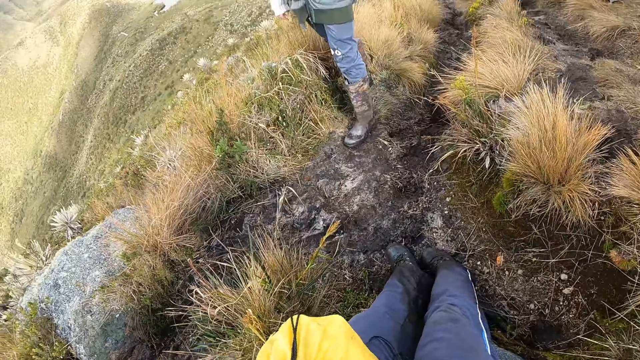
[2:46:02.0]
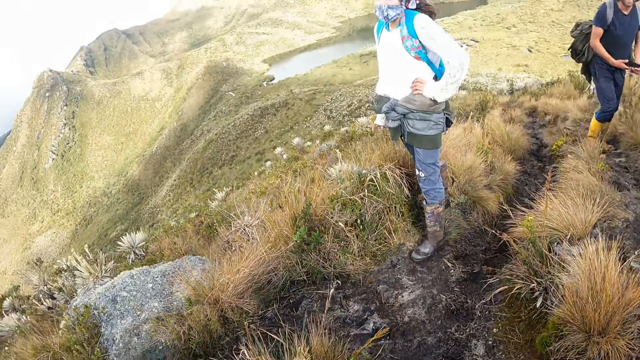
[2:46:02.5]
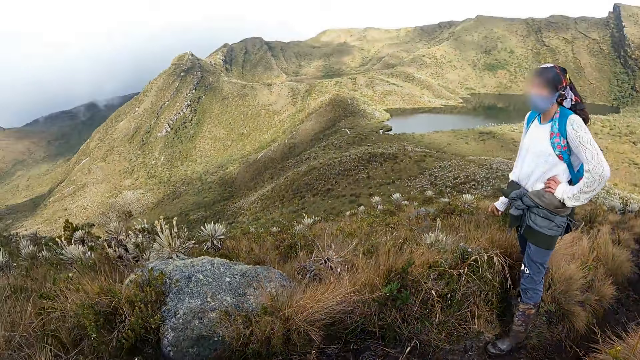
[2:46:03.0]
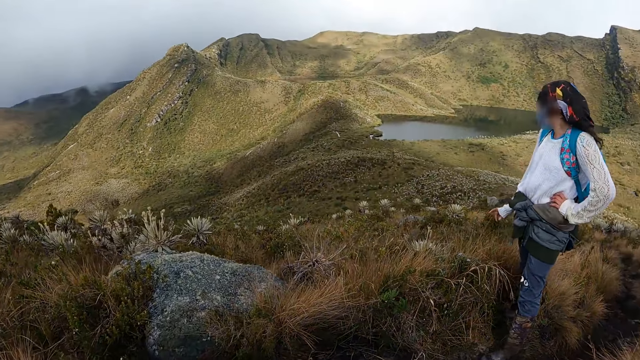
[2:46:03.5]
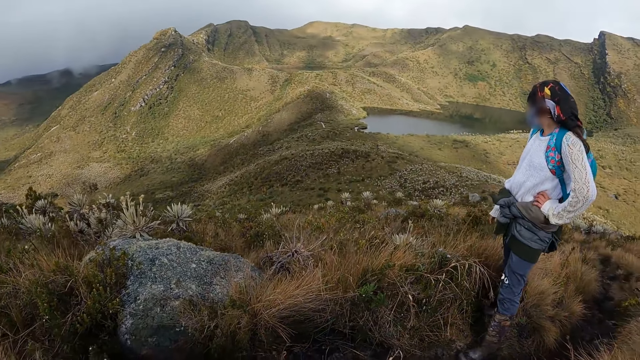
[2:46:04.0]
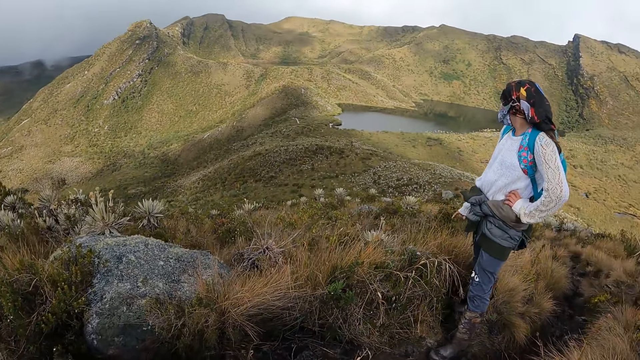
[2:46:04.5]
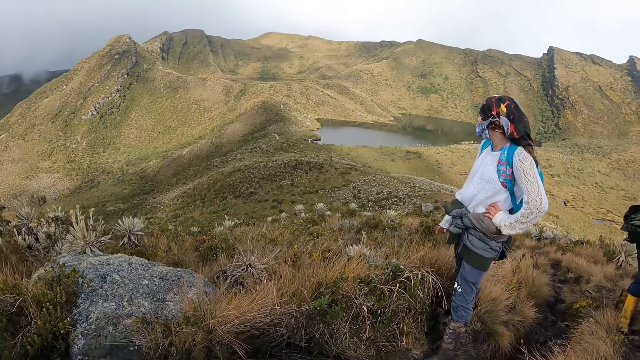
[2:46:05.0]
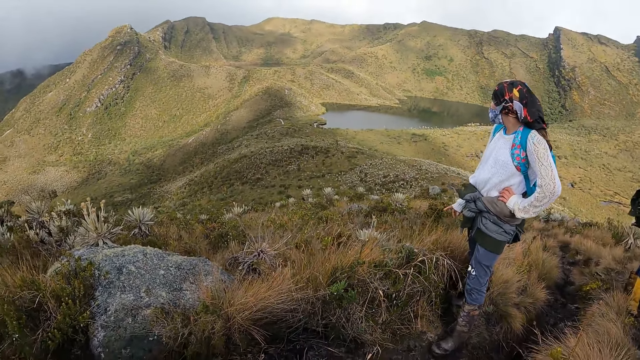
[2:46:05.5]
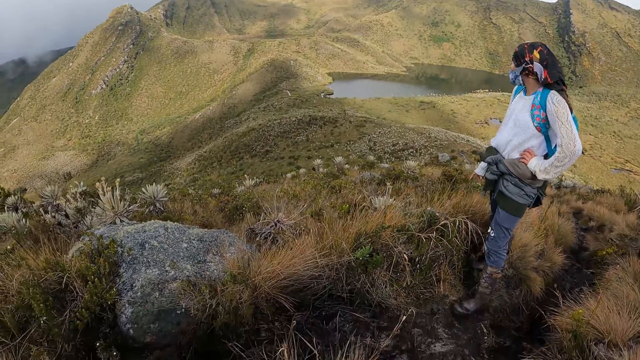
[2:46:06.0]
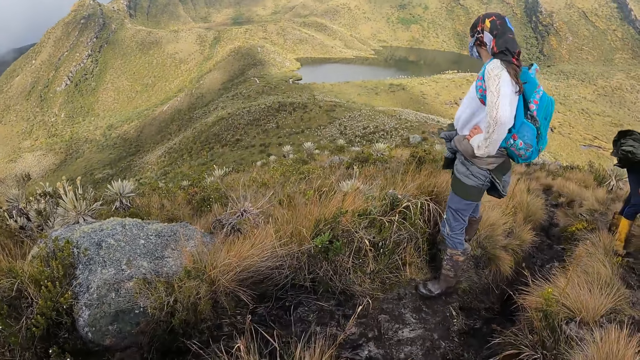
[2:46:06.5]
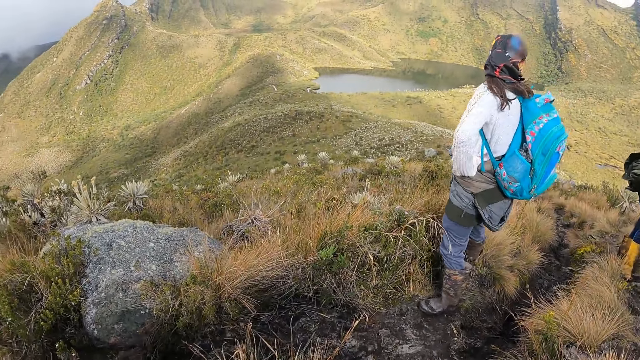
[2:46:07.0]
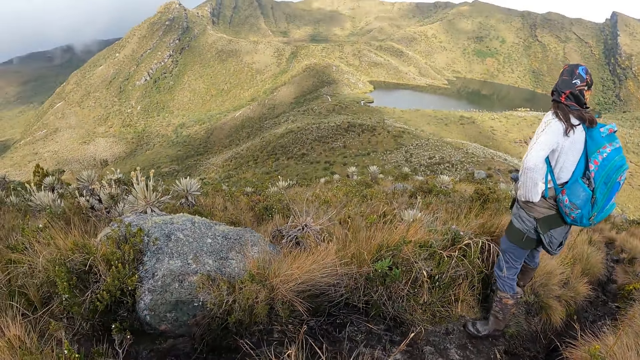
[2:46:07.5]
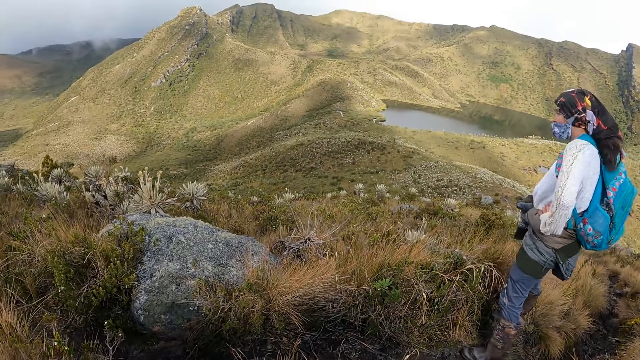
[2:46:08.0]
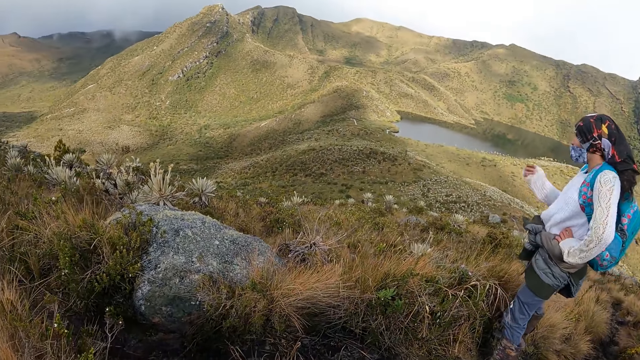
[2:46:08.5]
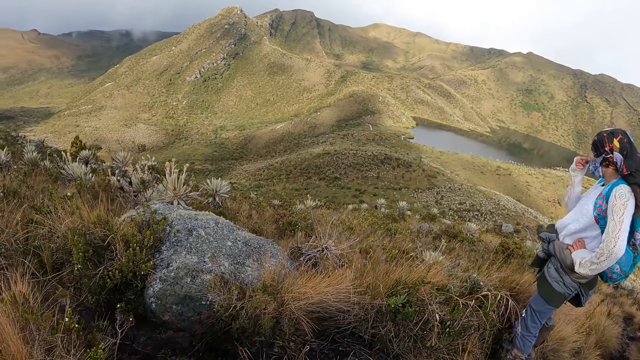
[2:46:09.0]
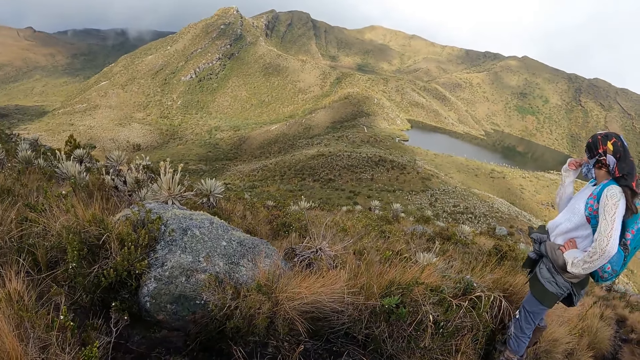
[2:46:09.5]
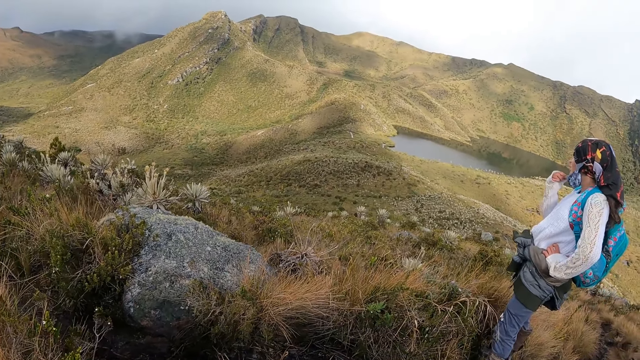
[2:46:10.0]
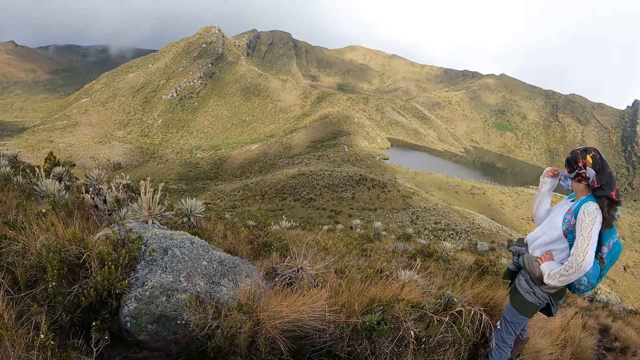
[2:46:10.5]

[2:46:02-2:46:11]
The camera wearer sits on the rock. They talk to a person. They look around the mountain.

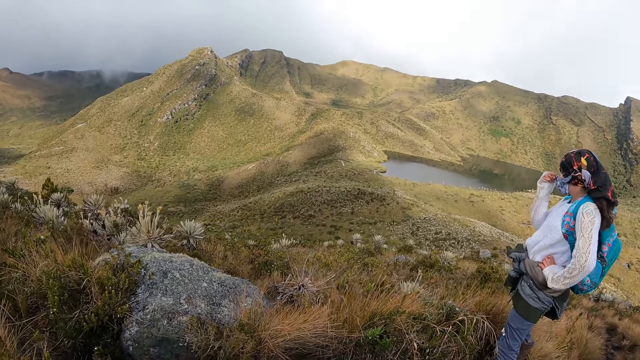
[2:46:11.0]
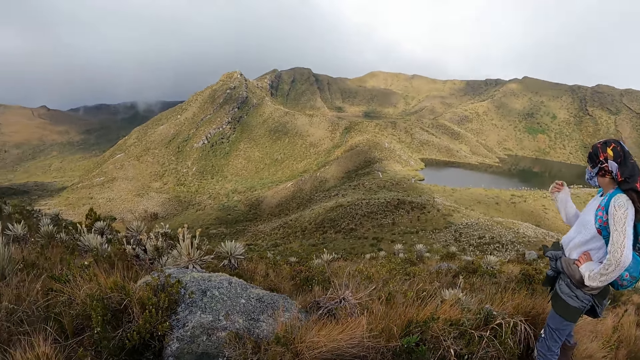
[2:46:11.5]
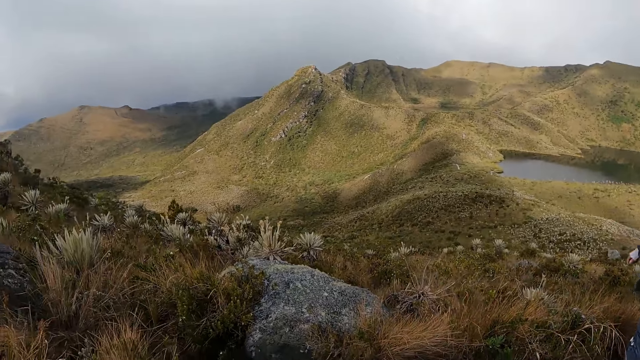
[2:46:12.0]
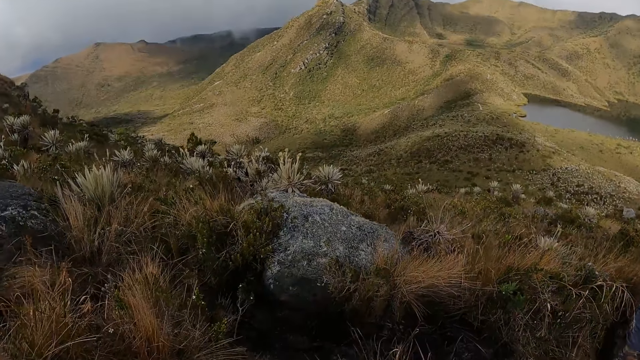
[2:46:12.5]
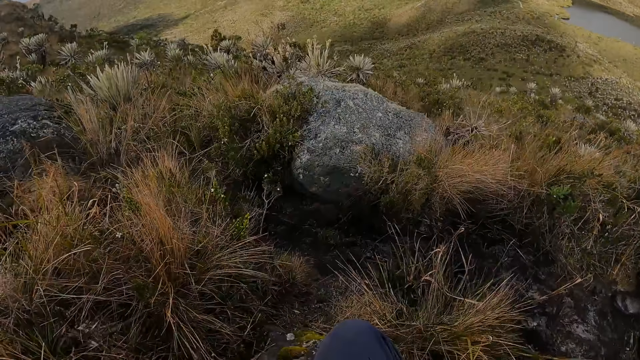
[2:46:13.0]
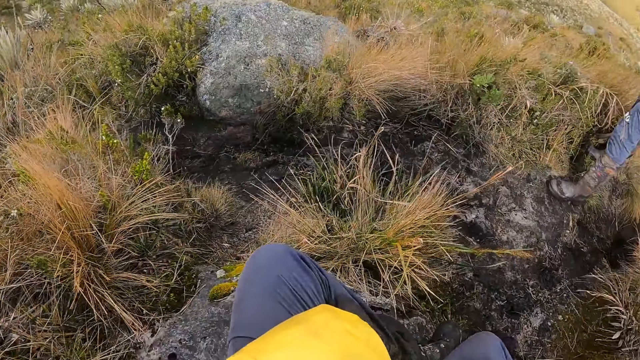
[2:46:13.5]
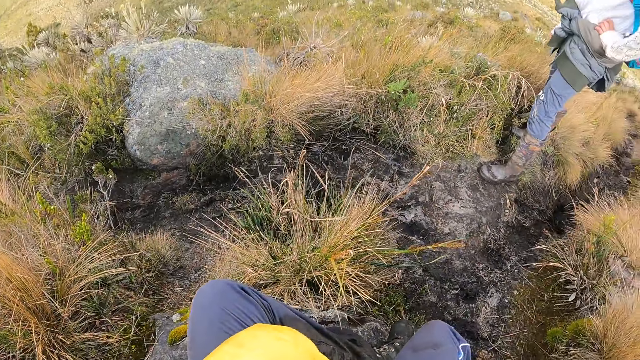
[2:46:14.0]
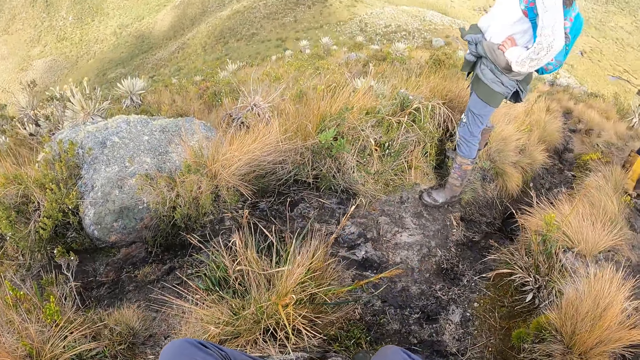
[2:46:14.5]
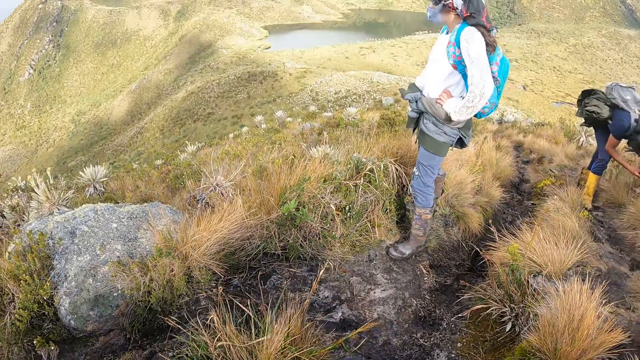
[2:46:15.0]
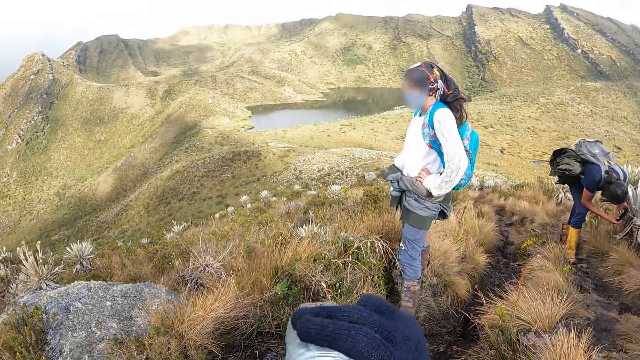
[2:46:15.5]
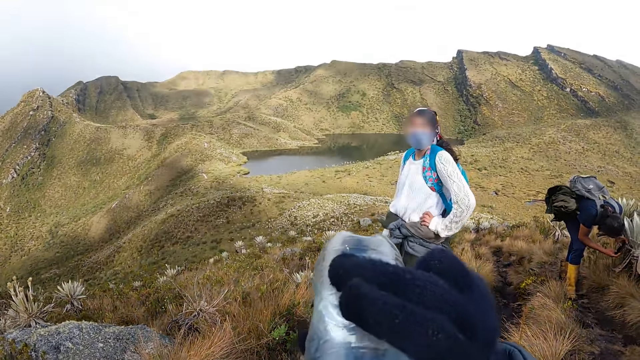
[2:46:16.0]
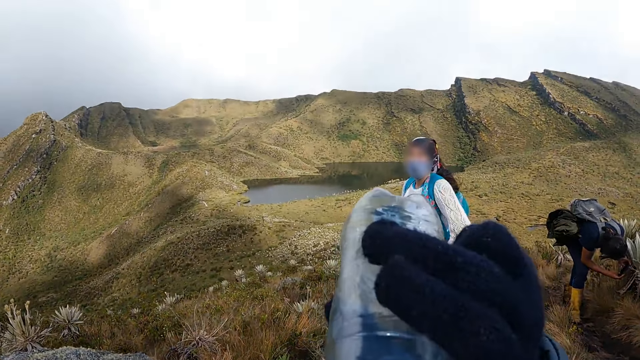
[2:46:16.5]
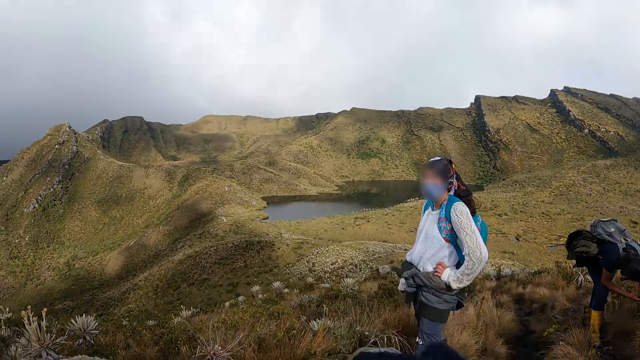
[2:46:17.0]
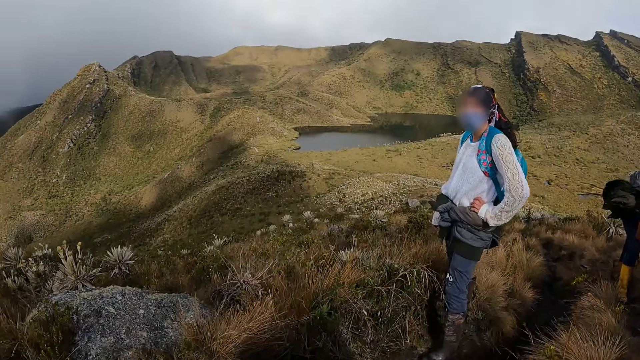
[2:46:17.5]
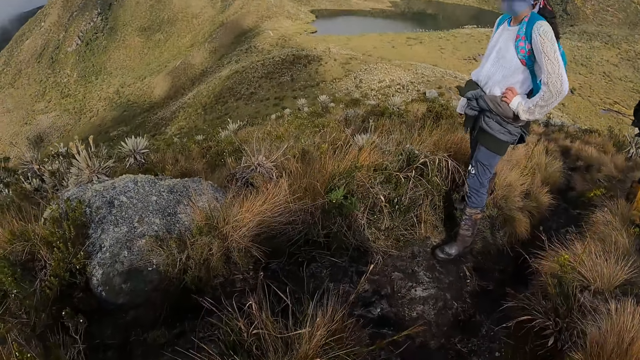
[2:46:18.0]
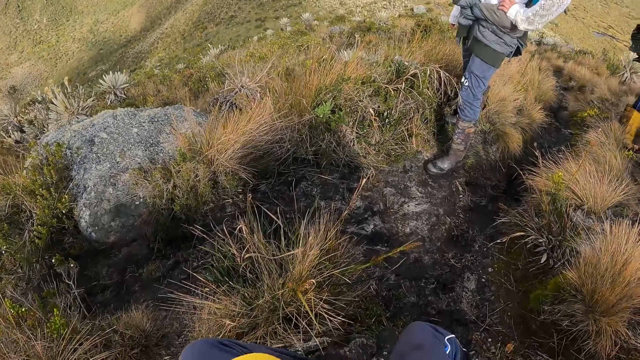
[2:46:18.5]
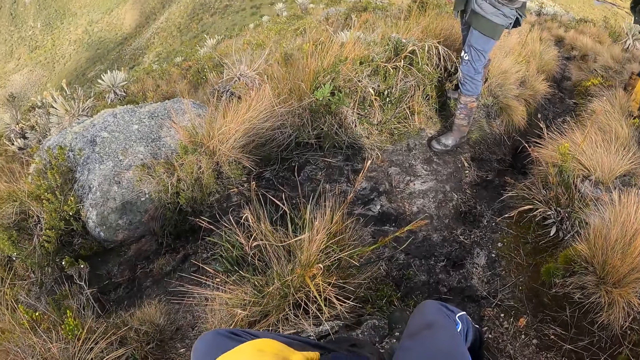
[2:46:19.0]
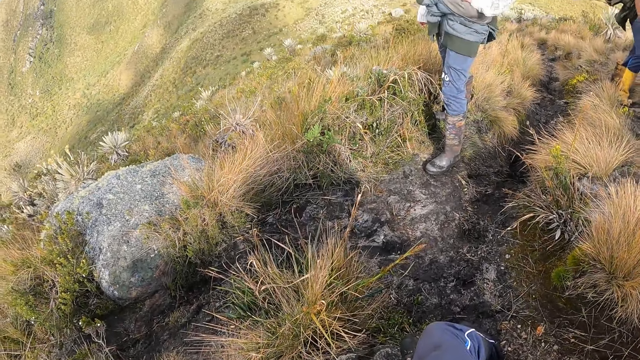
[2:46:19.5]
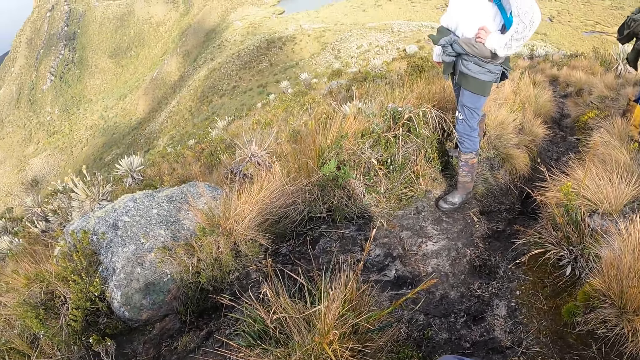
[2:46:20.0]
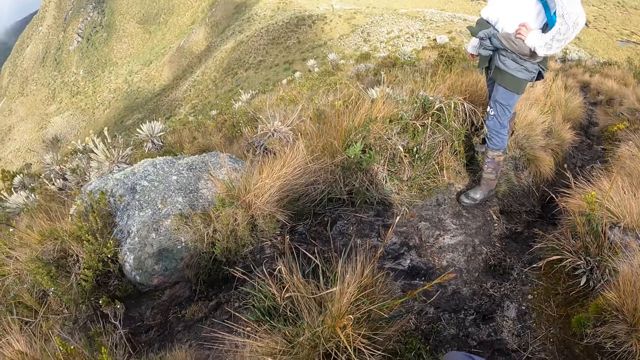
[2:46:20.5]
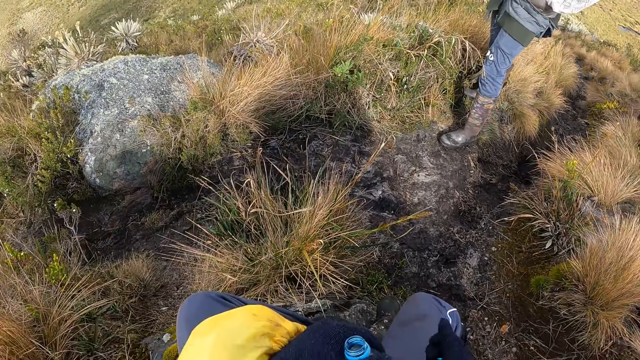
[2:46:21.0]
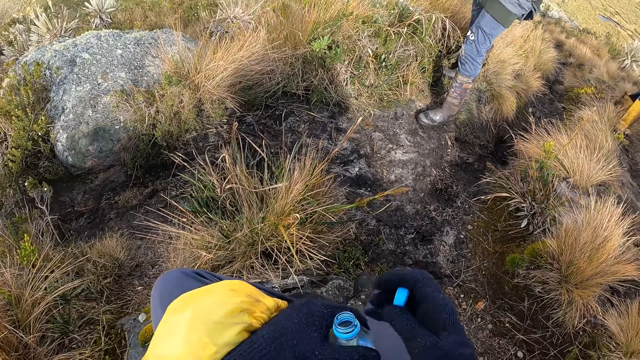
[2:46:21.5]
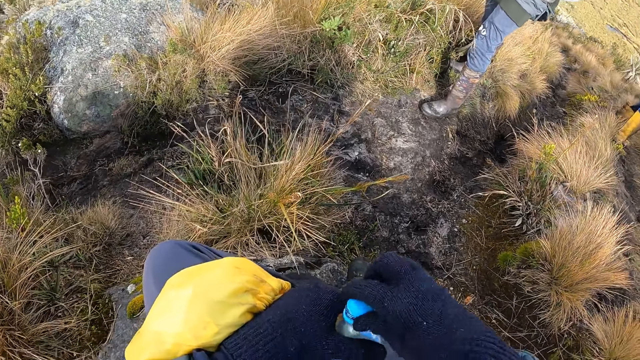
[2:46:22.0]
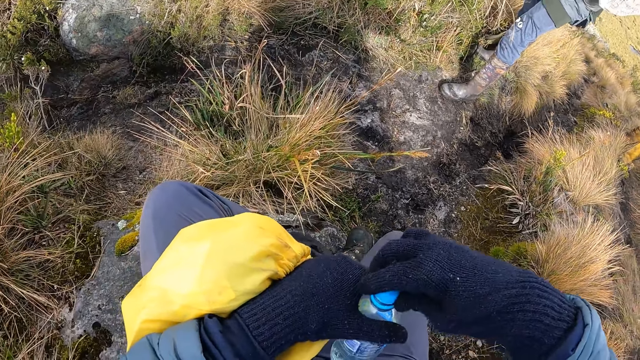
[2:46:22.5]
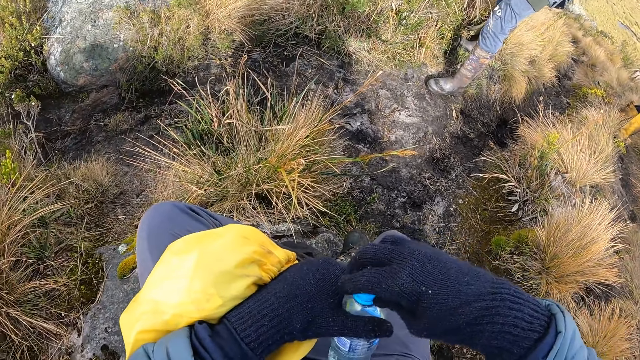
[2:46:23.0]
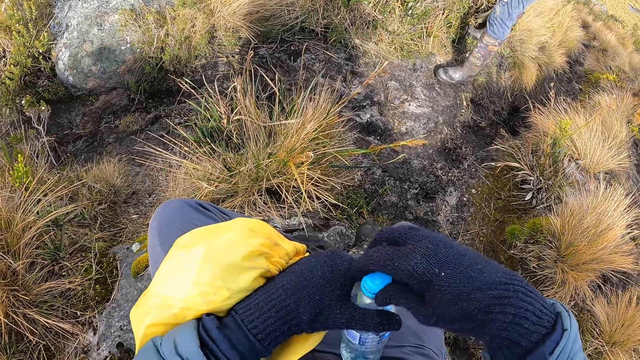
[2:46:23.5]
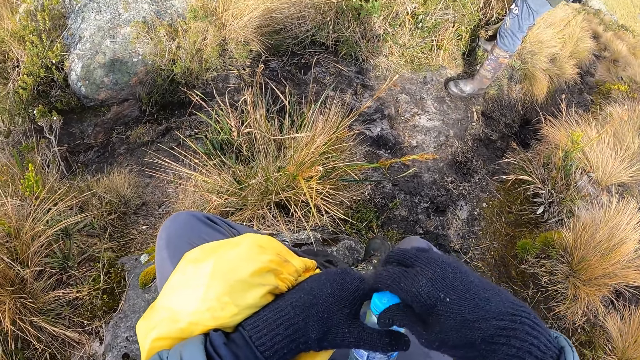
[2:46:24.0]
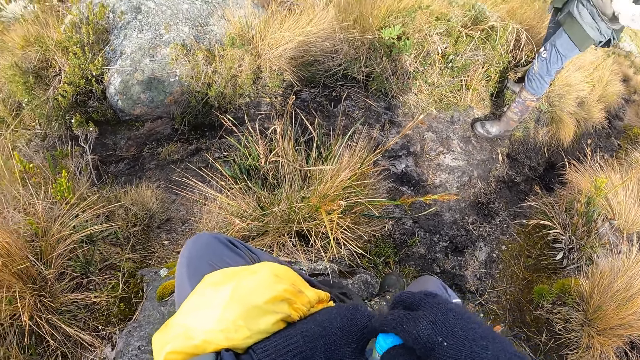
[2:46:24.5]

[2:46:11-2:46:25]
The camera wearer looks around. They drink water. They look around. They close the water bottle.
